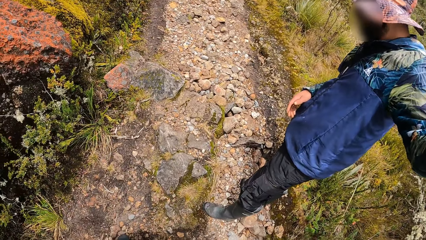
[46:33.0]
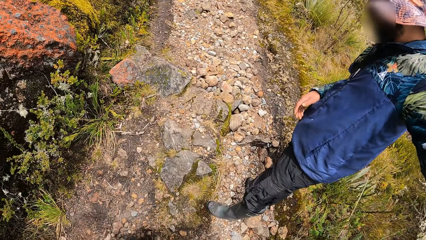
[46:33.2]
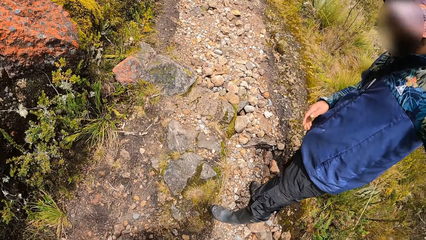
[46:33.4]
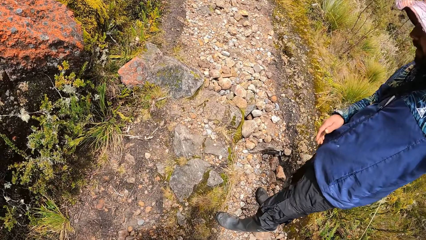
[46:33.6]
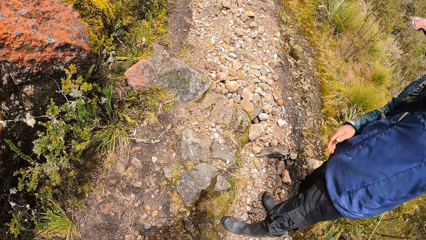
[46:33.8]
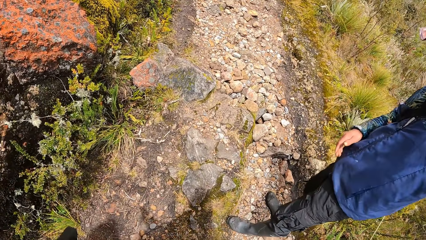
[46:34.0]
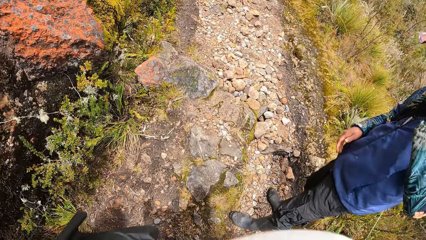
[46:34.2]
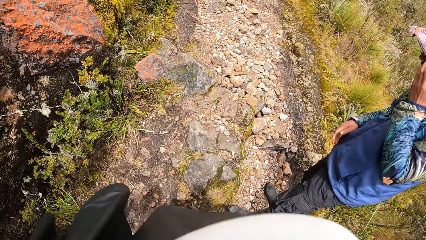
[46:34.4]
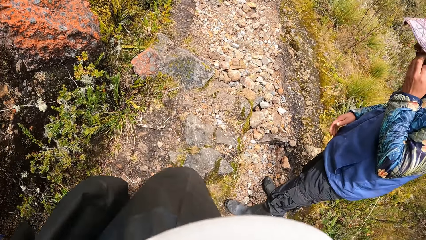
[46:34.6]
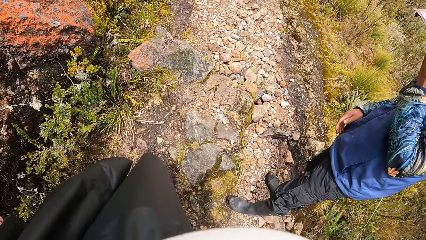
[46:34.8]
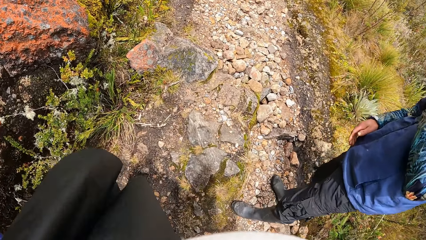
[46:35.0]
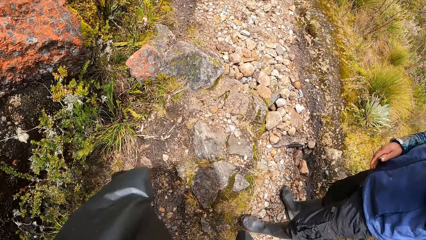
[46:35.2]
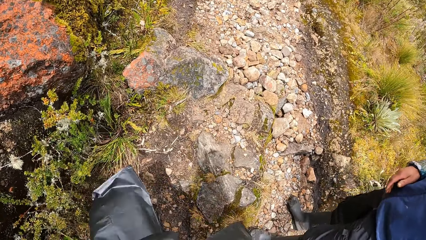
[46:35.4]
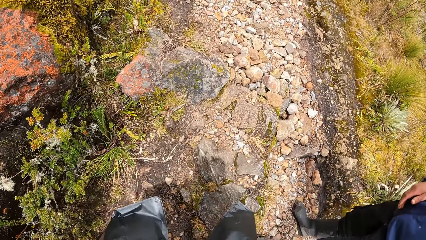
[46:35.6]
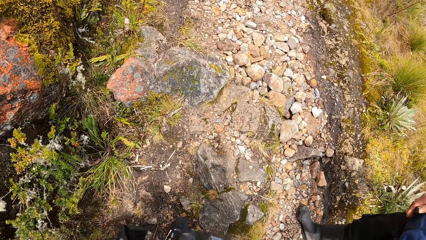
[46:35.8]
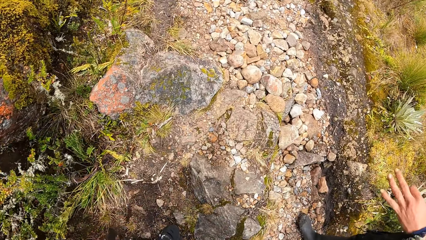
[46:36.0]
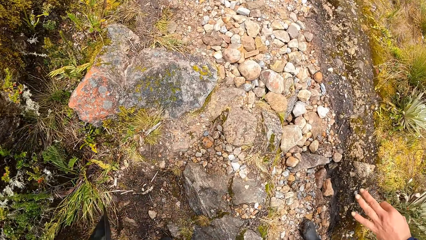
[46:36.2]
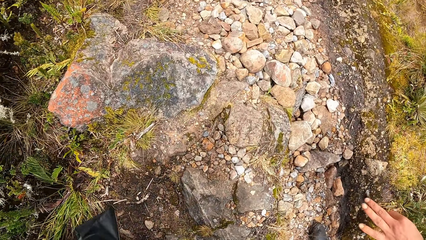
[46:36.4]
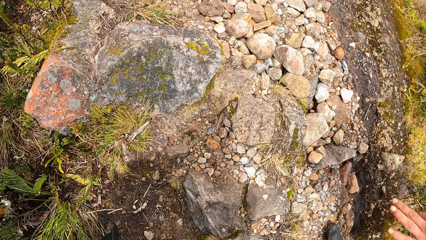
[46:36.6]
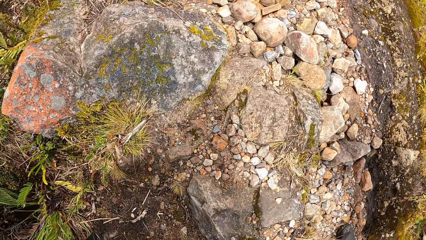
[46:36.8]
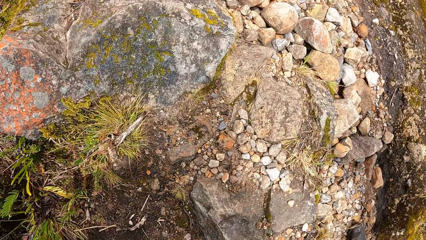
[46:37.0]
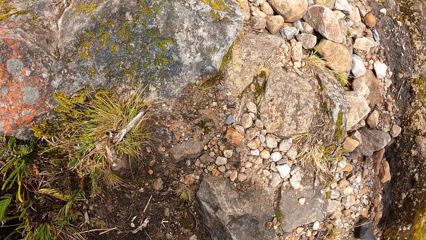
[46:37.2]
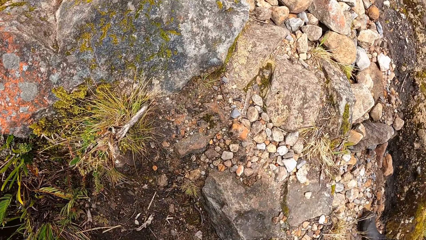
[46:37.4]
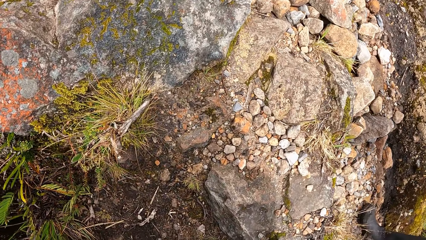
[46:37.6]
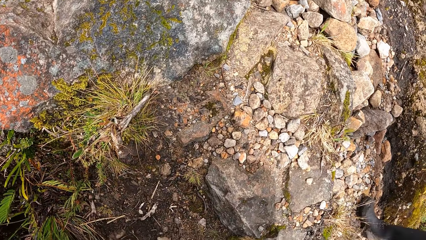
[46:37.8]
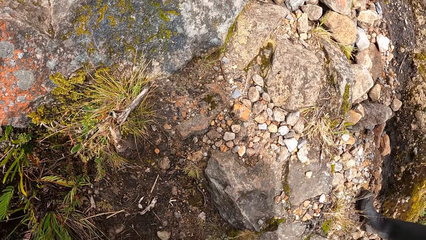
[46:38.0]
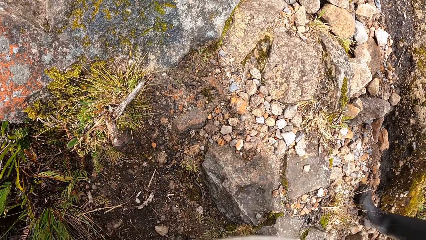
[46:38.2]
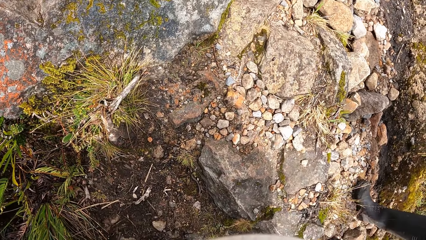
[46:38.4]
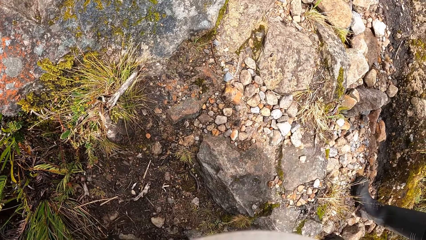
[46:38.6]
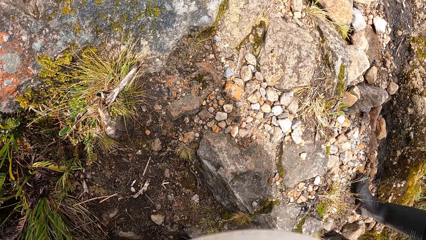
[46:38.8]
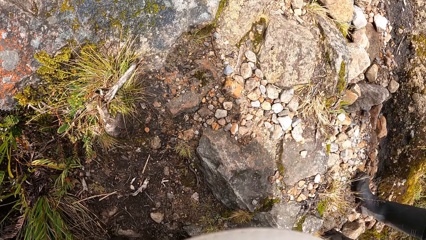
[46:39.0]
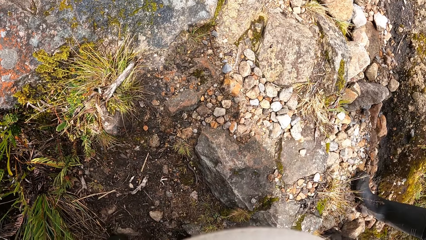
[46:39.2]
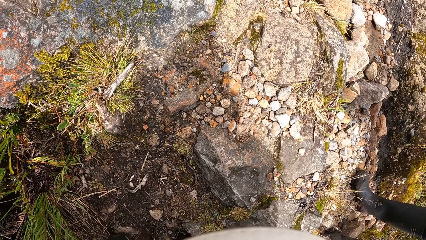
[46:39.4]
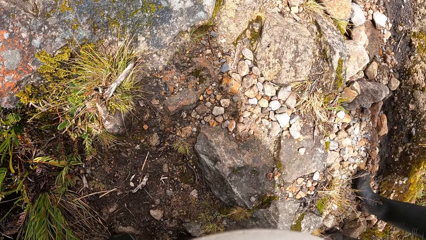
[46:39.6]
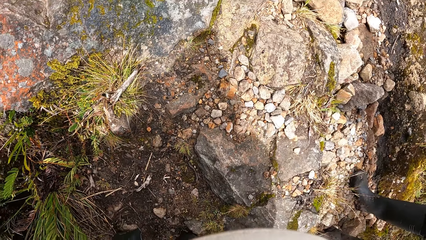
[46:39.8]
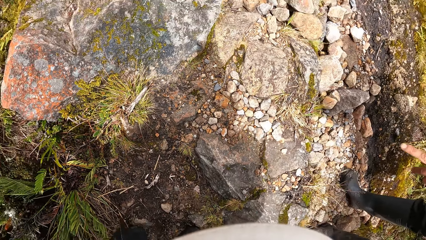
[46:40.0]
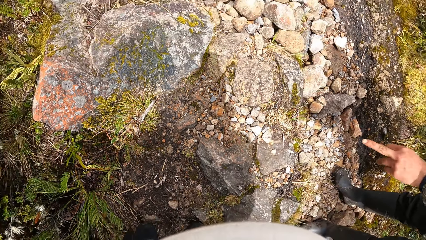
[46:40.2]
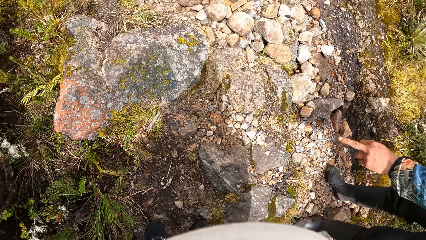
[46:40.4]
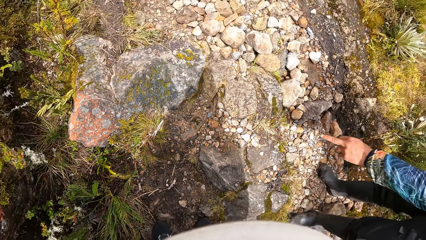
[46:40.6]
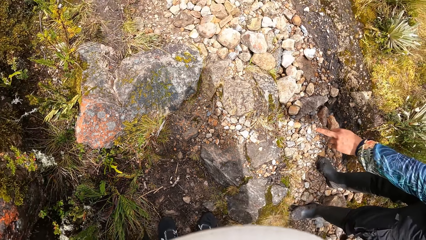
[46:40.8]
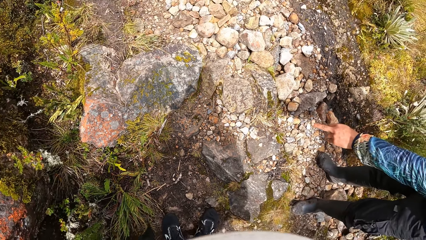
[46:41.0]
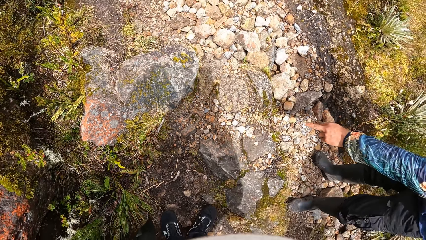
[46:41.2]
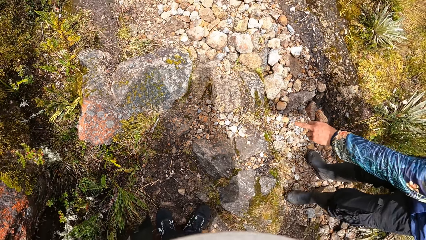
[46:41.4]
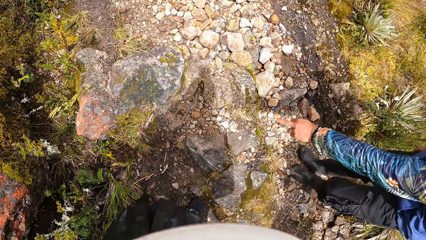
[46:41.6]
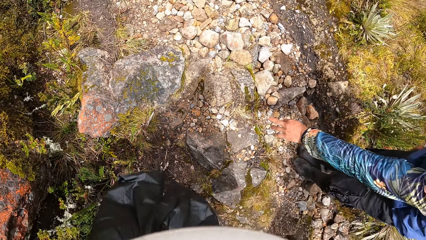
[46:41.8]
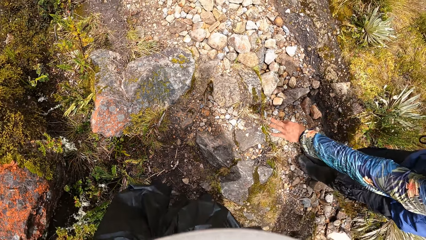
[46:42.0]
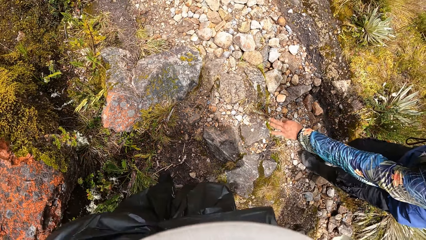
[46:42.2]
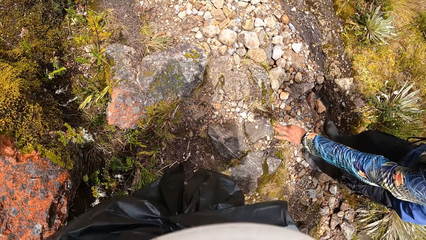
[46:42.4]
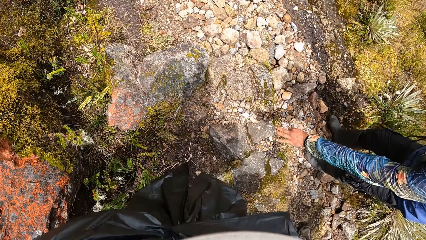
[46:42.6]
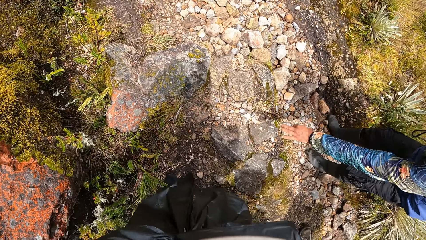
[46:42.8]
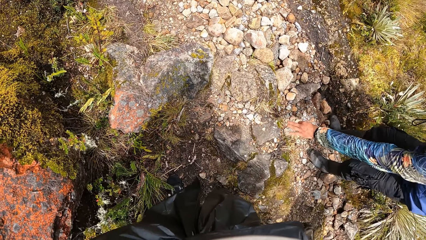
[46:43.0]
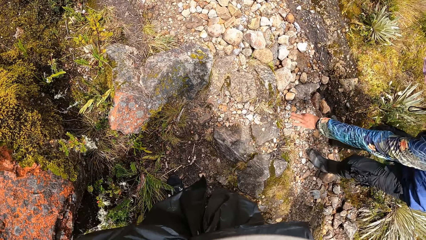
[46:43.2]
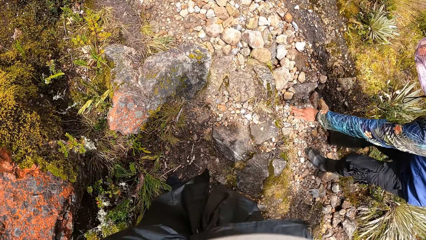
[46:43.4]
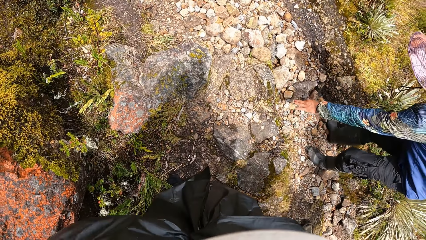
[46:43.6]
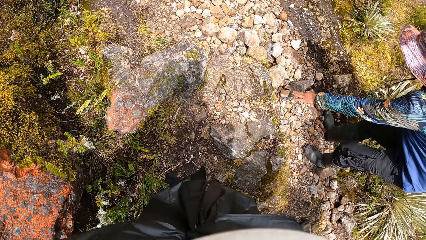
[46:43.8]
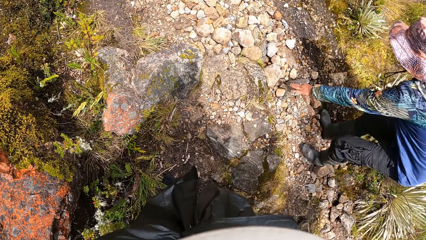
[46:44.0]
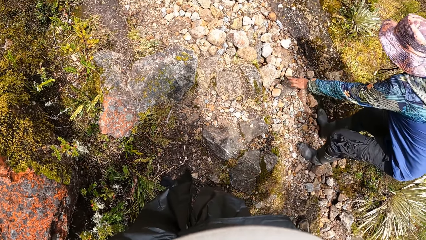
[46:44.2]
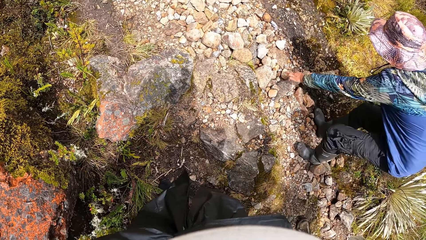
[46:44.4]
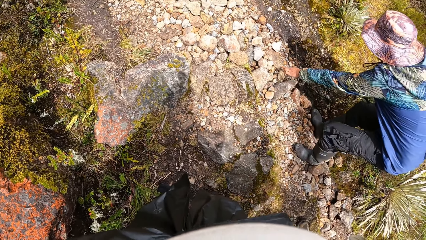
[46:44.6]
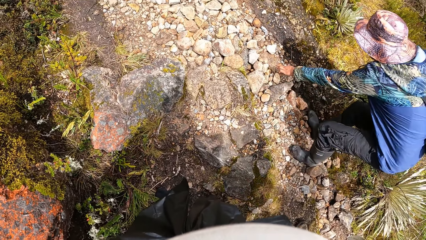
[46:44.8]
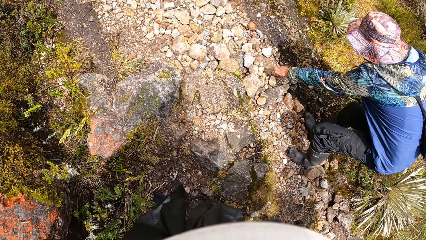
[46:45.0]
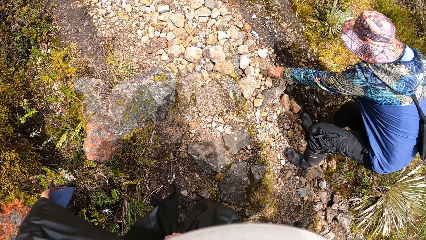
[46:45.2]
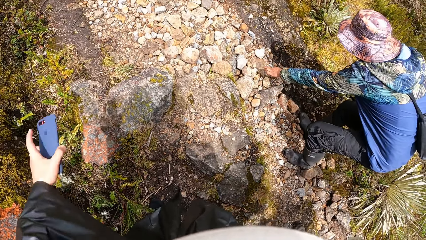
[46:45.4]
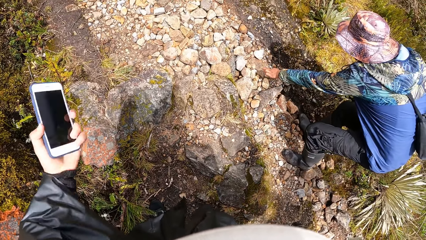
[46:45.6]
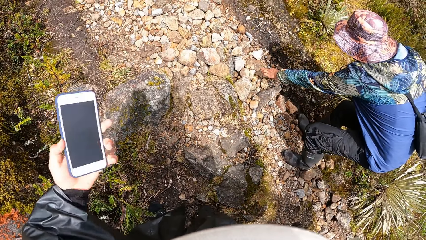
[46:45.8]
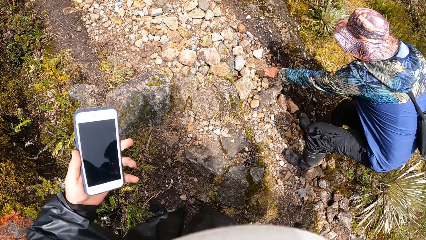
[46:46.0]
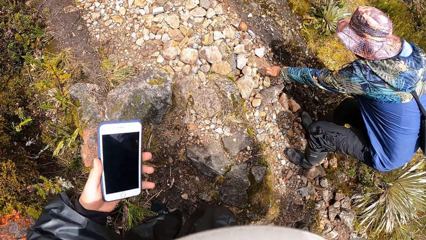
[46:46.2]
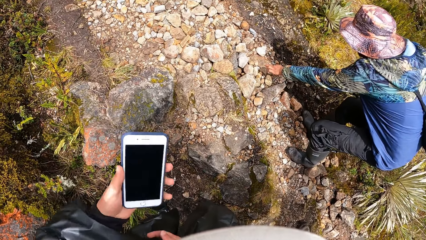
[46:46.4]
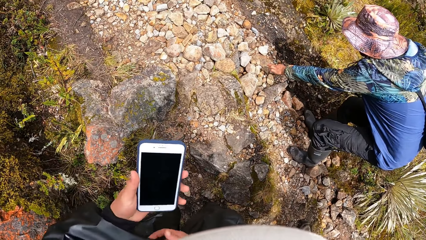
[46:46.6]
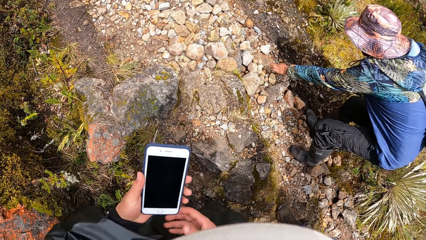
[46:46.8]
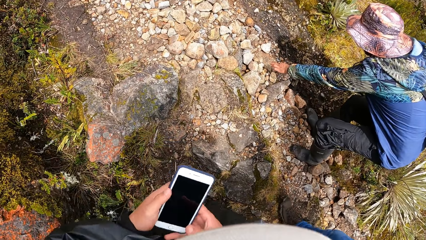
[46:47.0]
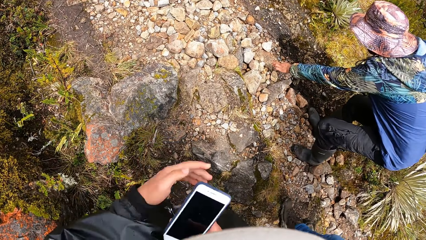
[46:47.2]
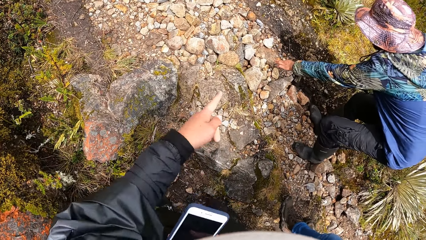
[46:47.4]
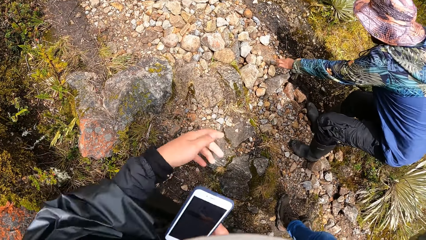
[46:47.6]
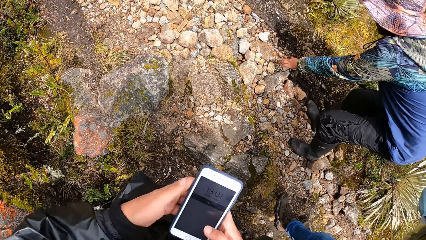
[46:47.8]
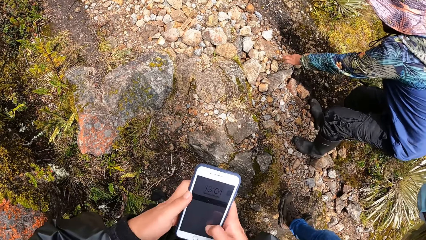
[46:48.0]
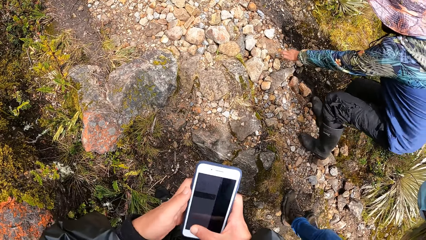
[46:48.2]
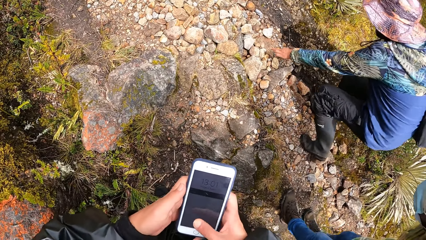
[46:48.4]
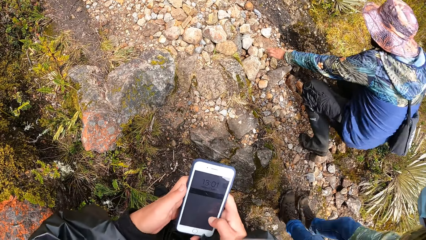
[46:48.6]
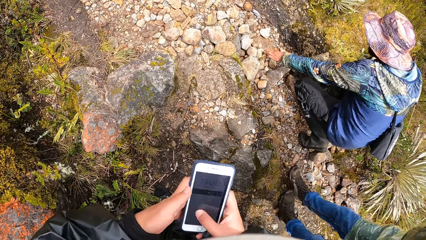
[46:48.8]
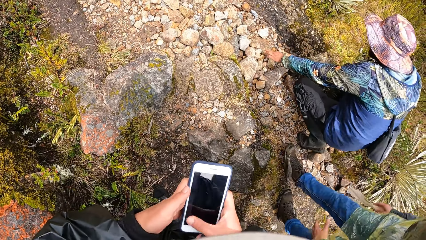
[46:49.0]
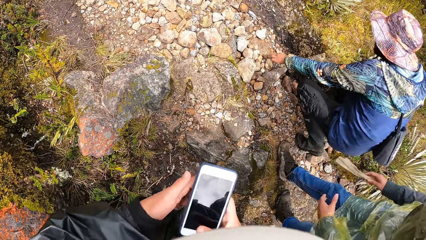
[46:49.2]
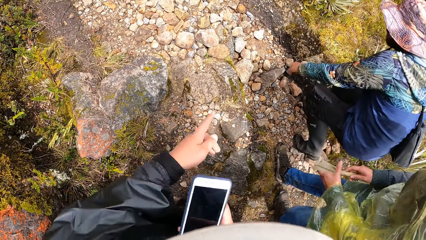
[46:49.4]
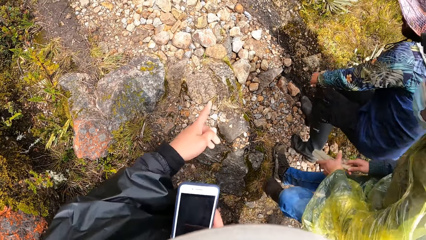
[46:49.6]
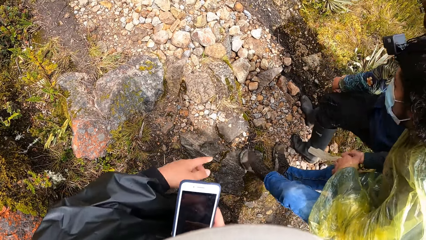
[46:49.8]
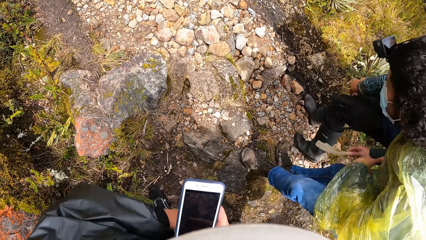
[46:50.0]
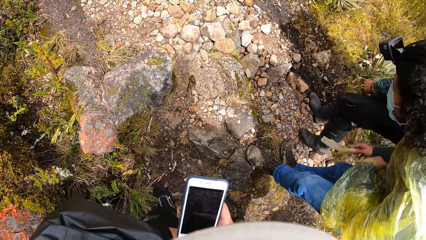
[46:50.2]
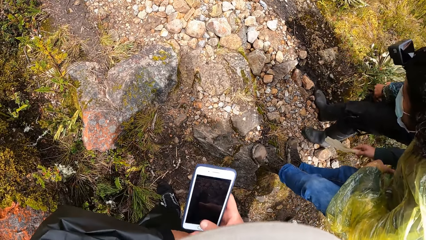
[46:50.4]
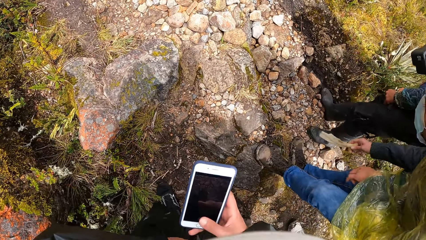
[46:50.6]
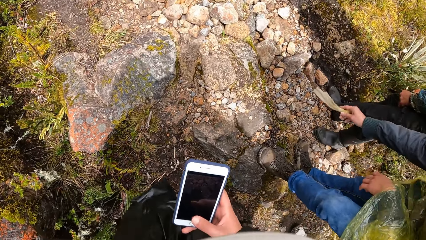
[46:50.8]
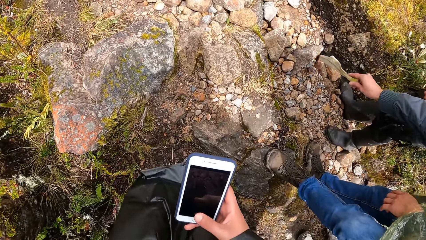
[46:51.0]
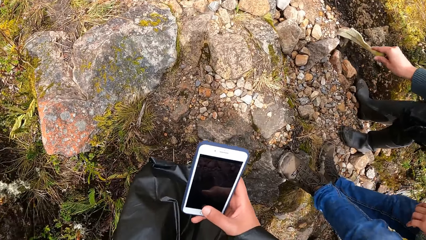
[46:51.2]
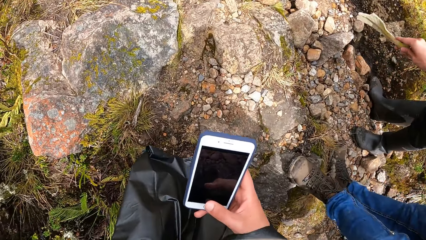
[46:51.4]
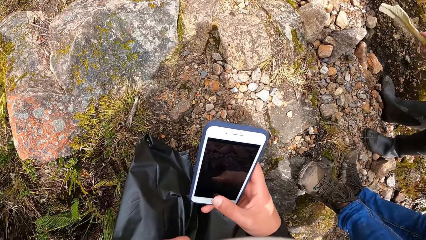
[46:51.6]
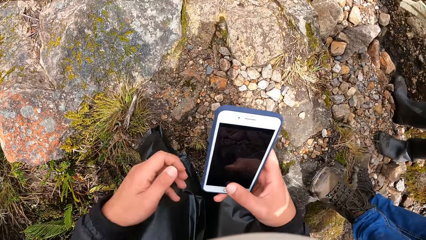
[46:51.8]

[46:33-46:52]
The man scratches his face with his left hand. The camera wearer looks at the rock. He looks close at the rock. The man points to the ground with his left middle finger. The camera wearer pulls out a mobile phone from his pocket with his left hand. The man points at the ground. The camera wearer passes the phone from his left hand to his right hand. He points to the ground with his left index finger. He operates the mobile phone with both hands. He points to the ground with his left index finger. A woman looks at the rock. The camera wearer operates the mobile phone in both hands. He takes the picture of the rock.
